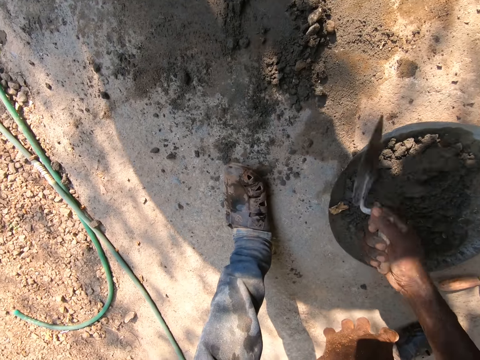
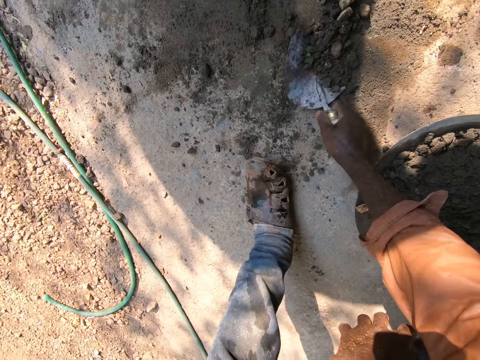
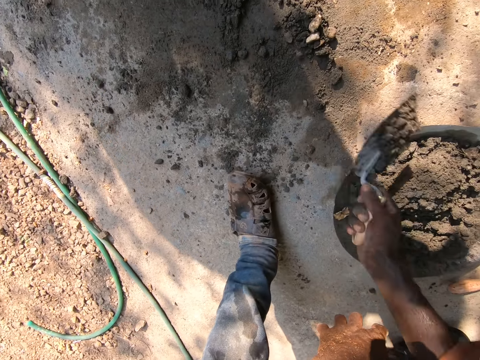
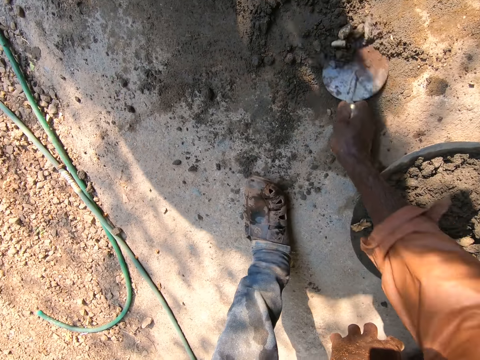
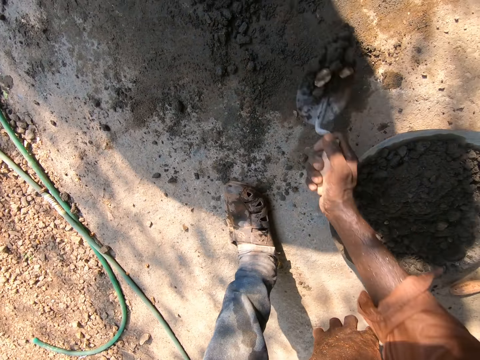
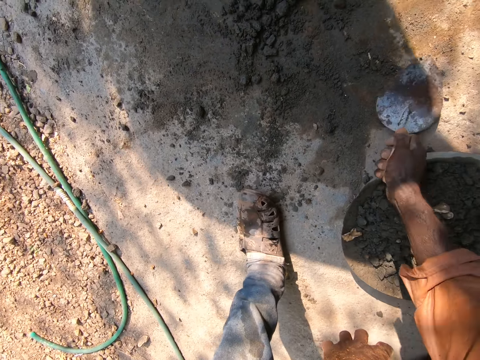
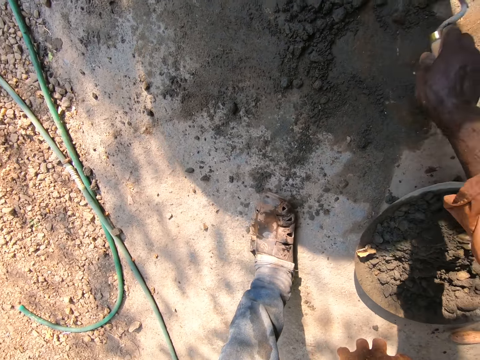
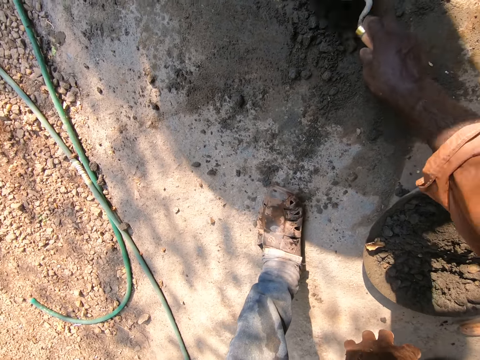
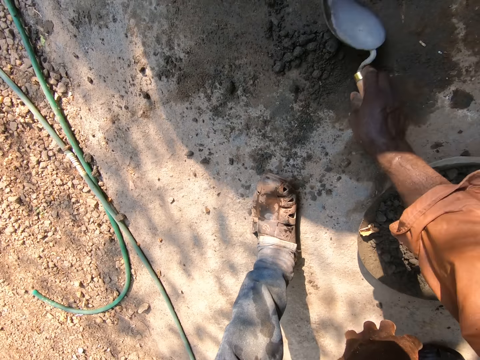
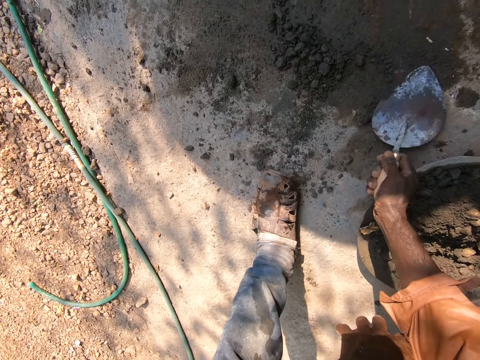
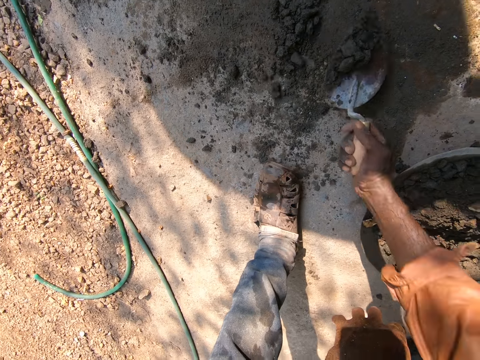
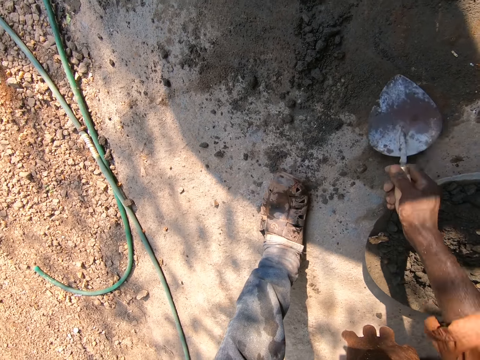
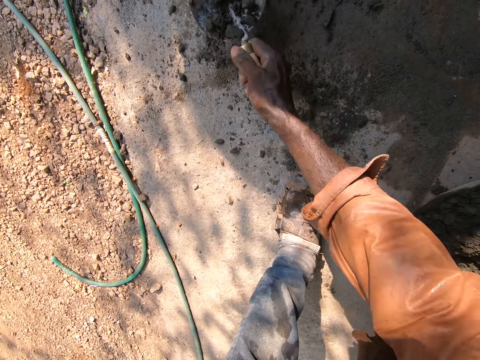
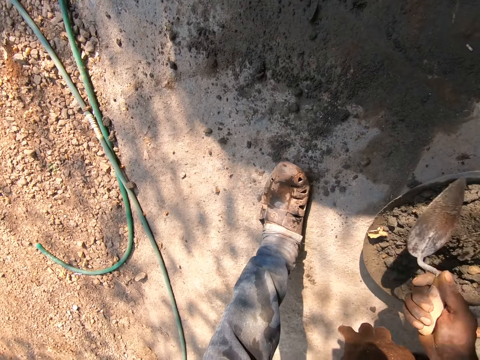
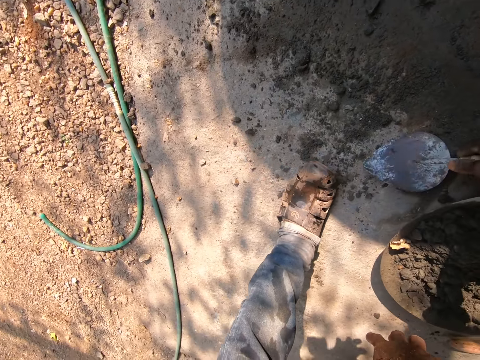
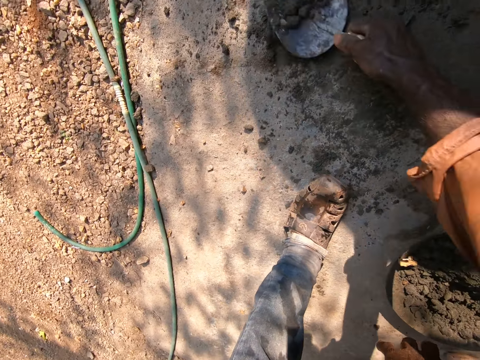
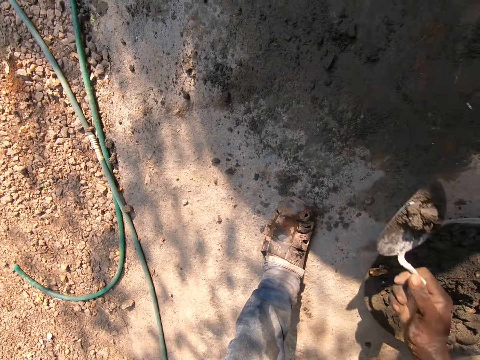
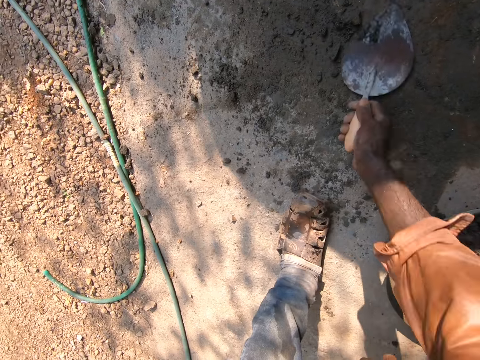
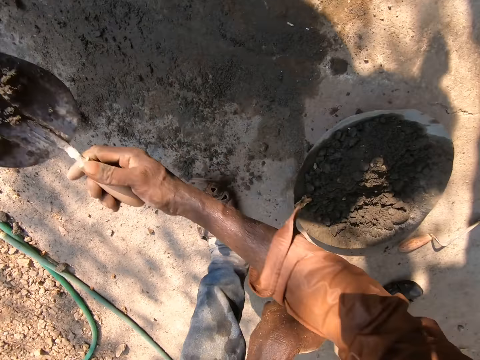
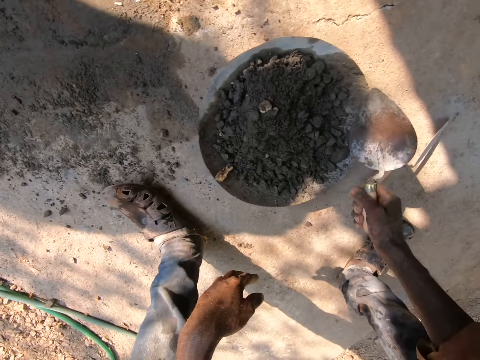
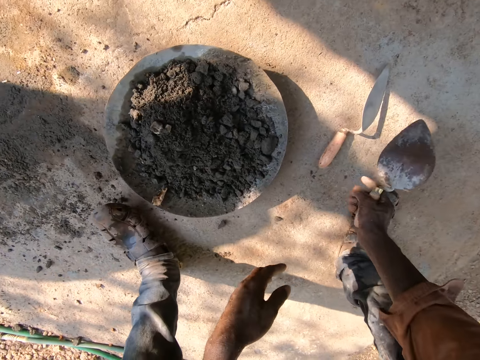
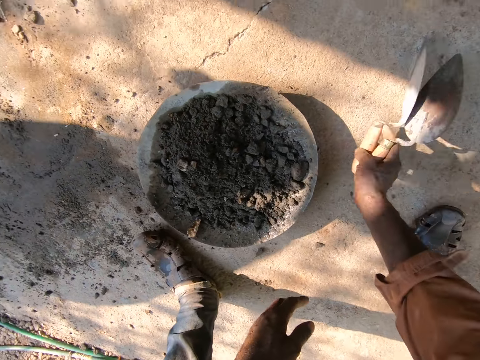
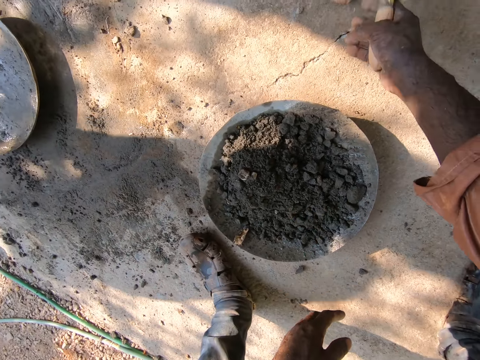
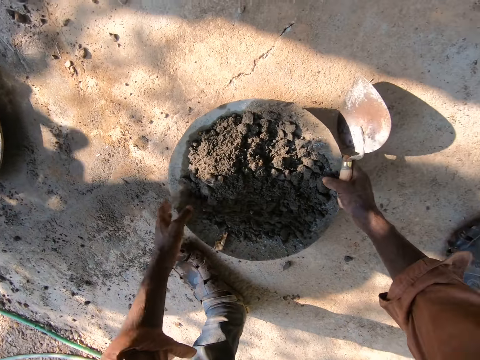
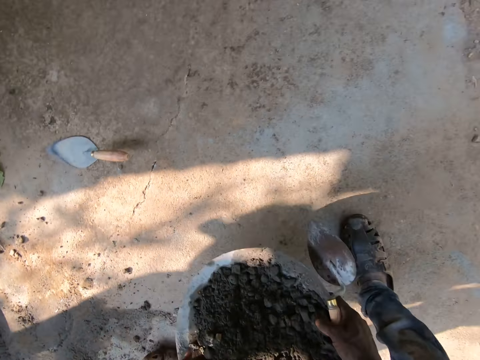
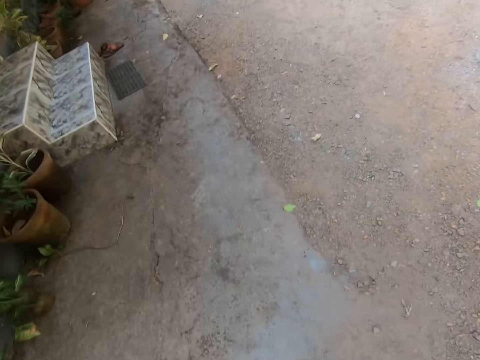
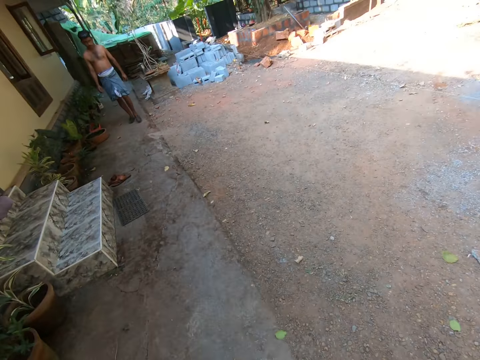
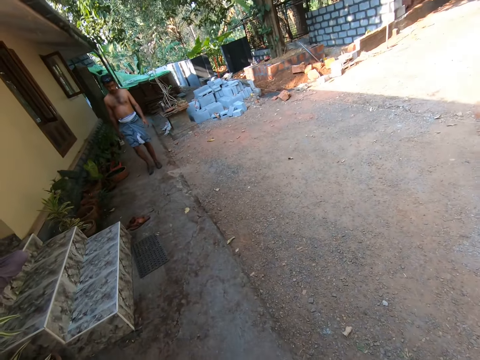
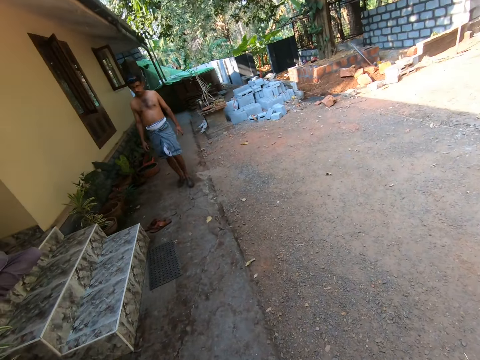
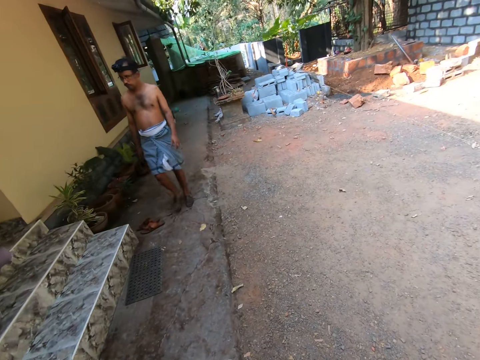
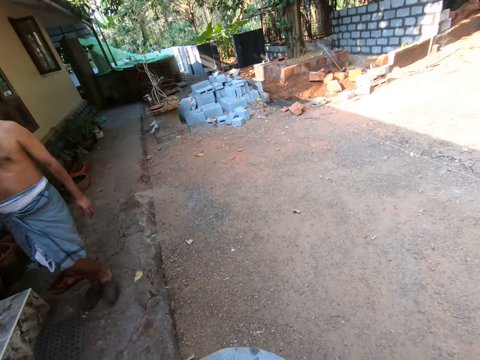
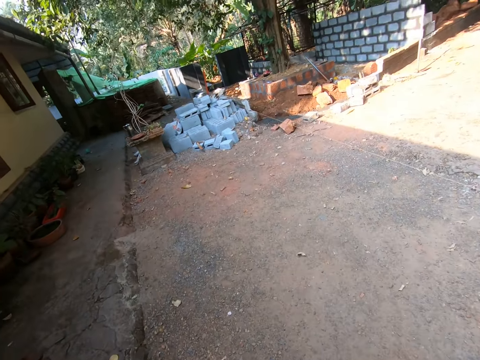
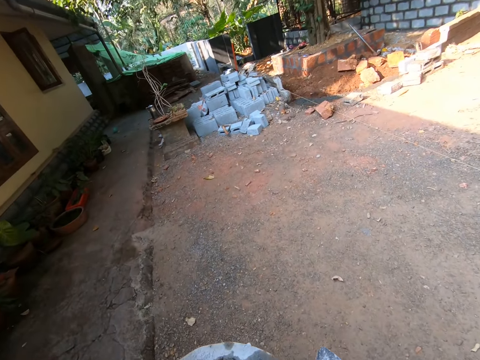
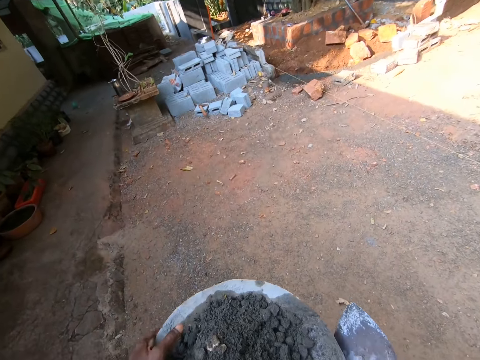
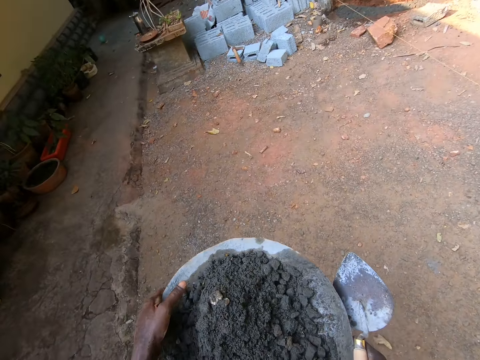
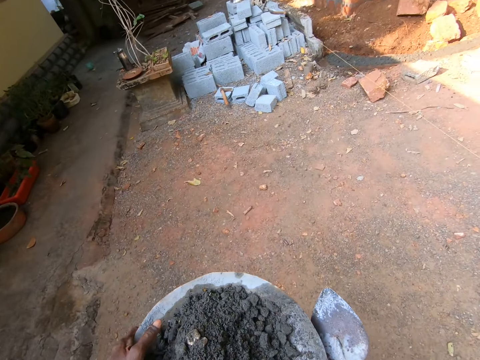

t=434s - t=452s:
The camera wearer pours concrete in the iron tasla. They scoop concrete with a trowel, pour concrete in the iron tasla, scoop concrete with the trowel, pour concrete in the iron tasla, scoop concrete with the trowel, pour concrete in the iron tasla, scoop concrete with the trowel, pour concrete in the iron tasla, scoop concrete with the trowel, pour concrete in the iron tasla, scoop concrete with the trowel, and pour concrete in the iron tasla. They pick up the trowel on the ground with the right hand. They drop the trowel aside. They lift the iron tasla of concrete with both hands. They walk to the construction area.

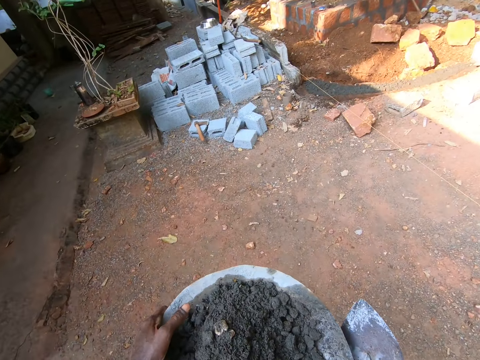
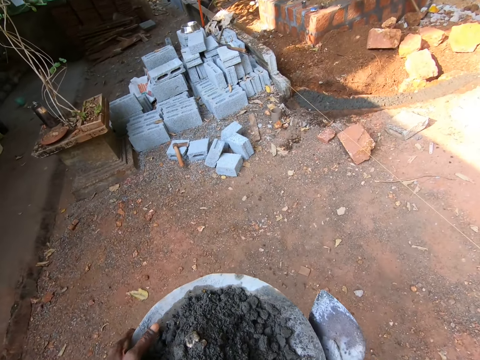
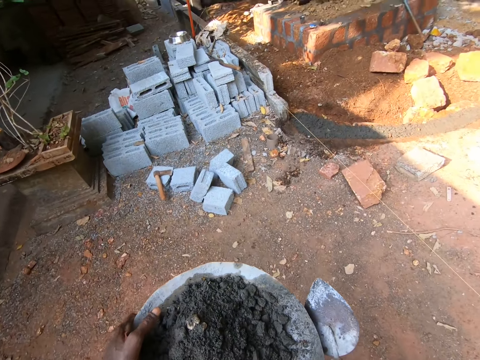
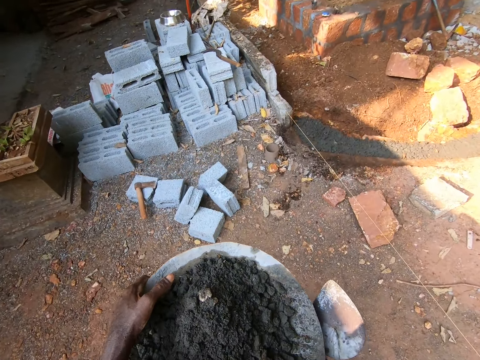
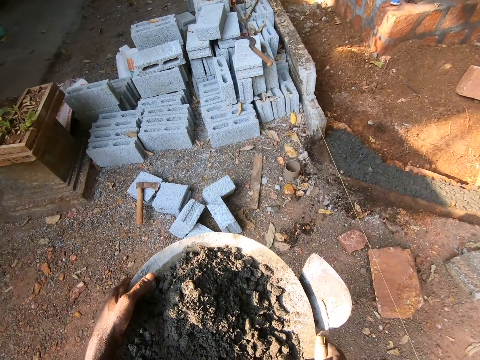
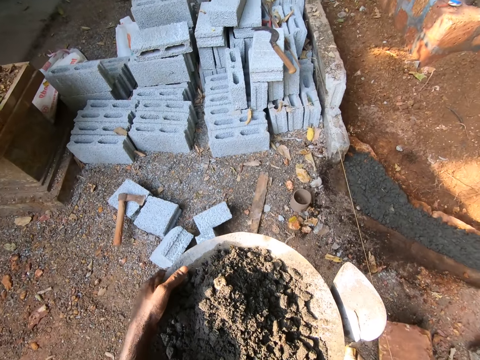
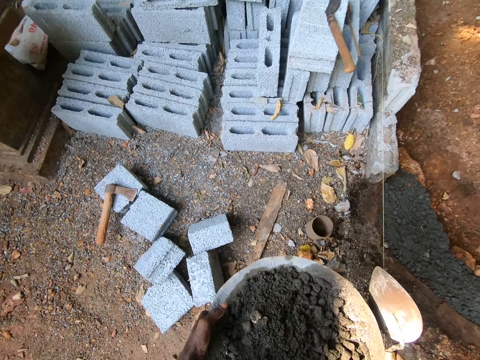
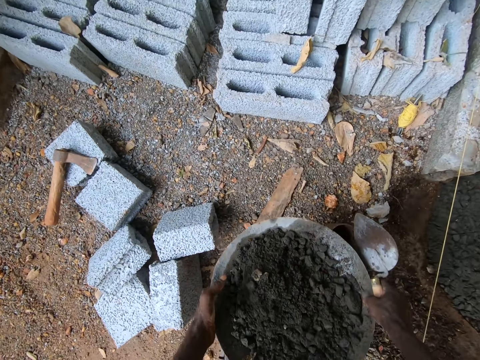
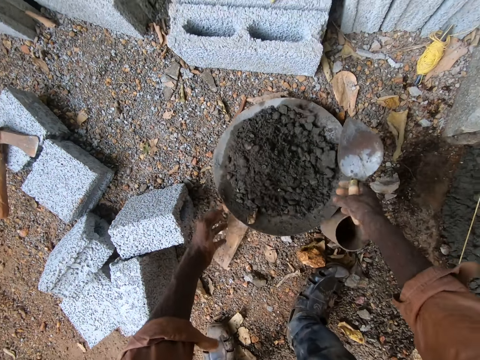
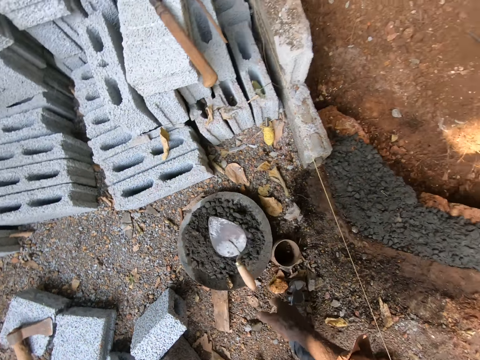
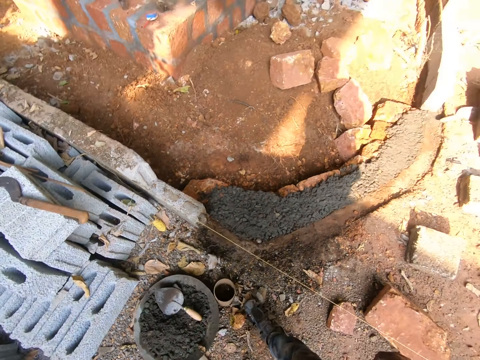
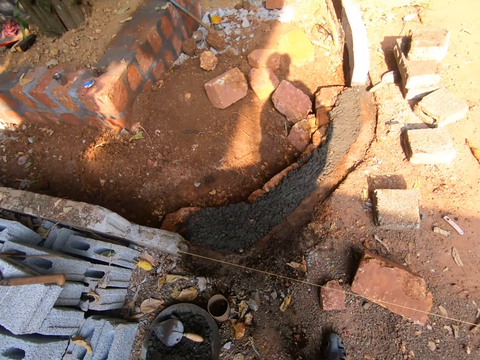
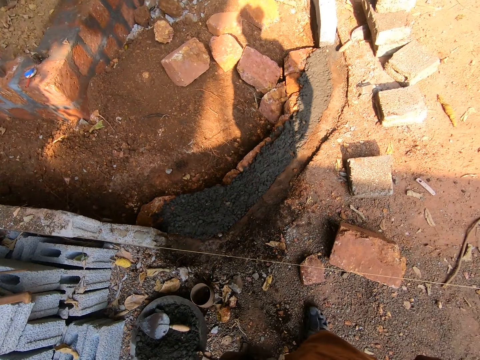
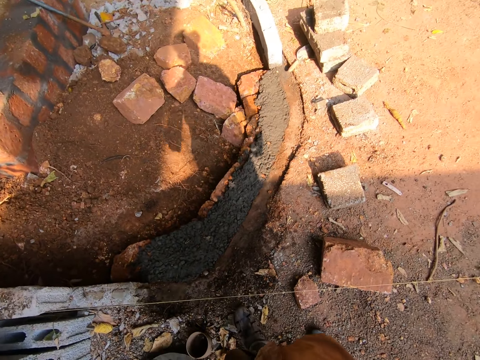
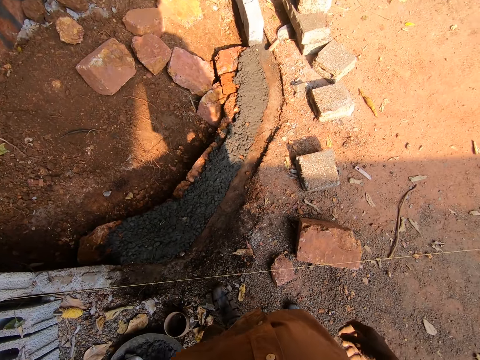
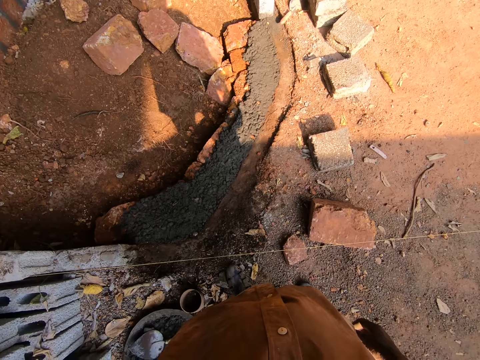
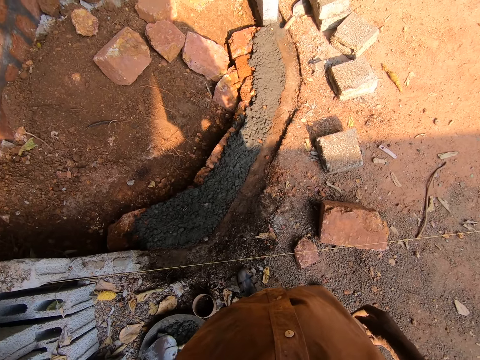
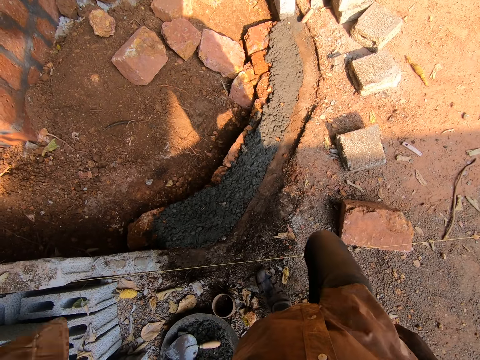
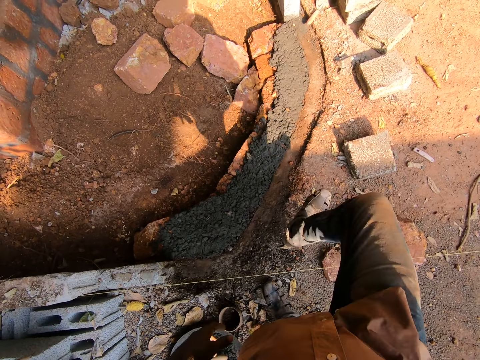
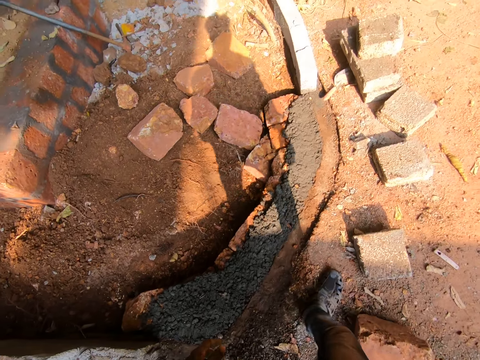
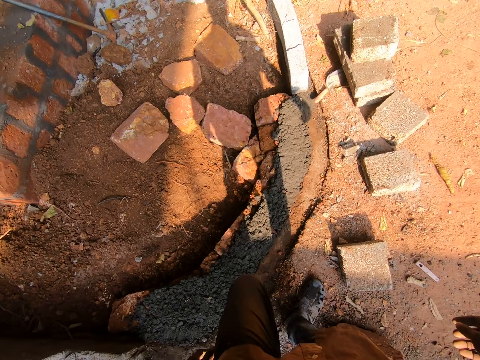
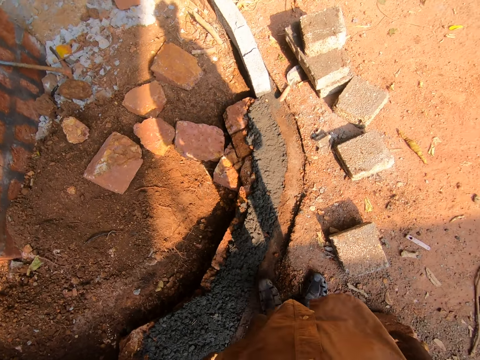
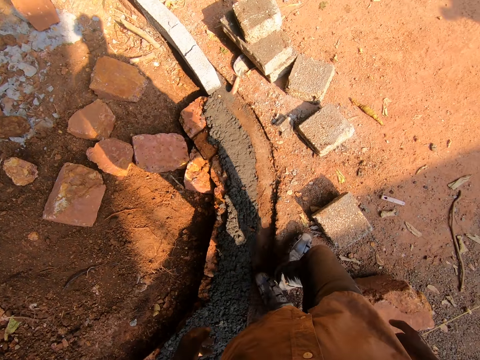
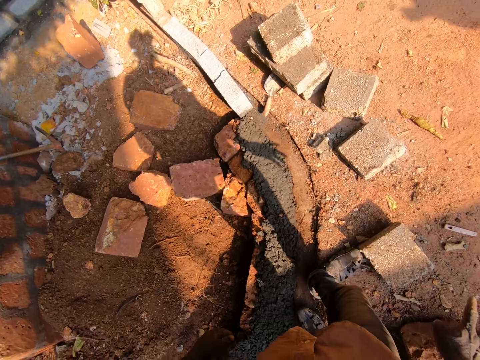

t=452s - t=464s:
The camera wearer puts down the iron tasla of concrete on the floor with both hands. They drop the trowel on the concrete. They walk.
